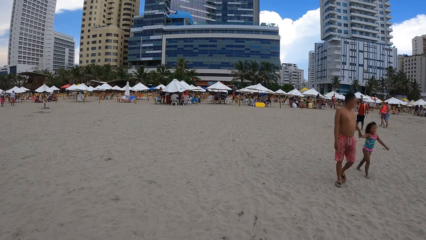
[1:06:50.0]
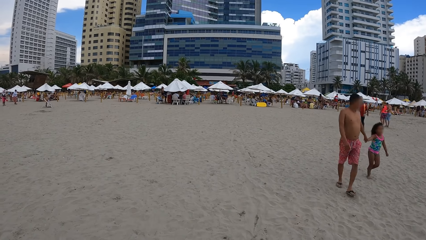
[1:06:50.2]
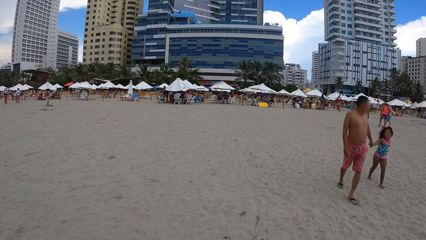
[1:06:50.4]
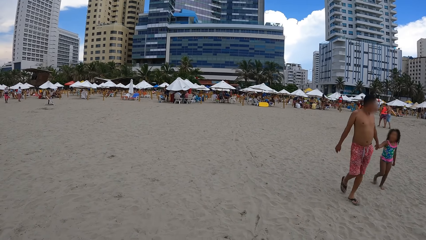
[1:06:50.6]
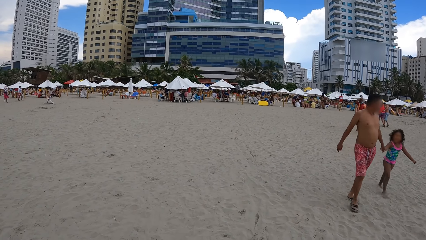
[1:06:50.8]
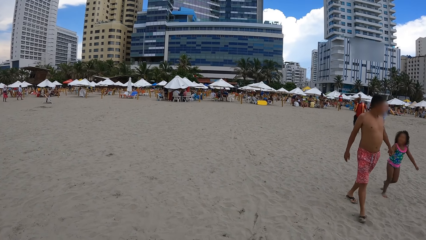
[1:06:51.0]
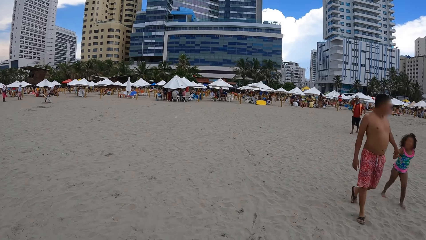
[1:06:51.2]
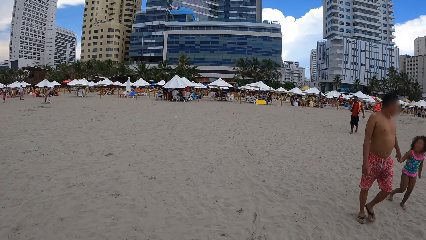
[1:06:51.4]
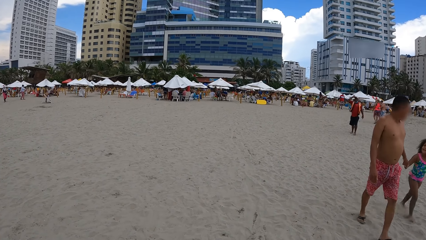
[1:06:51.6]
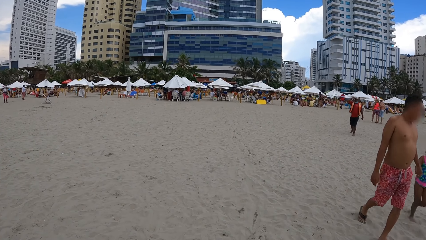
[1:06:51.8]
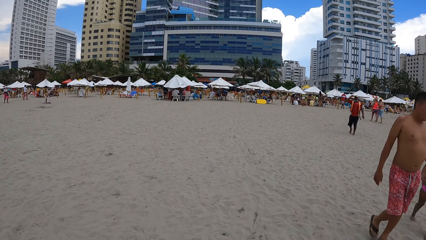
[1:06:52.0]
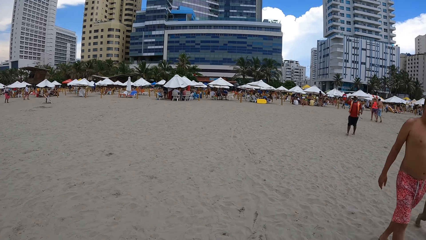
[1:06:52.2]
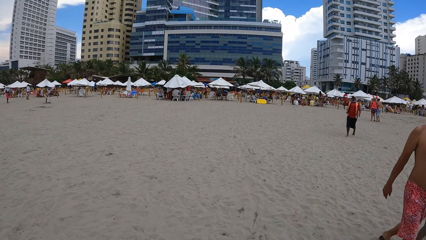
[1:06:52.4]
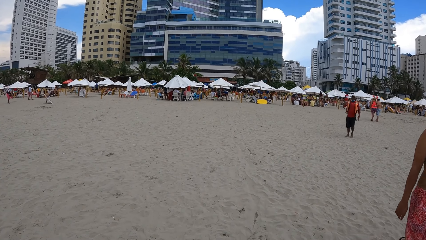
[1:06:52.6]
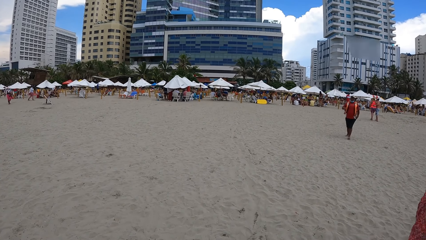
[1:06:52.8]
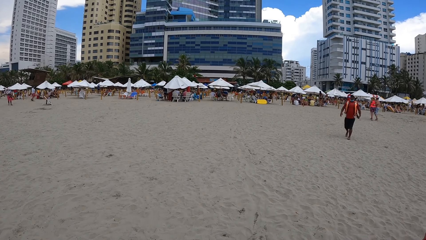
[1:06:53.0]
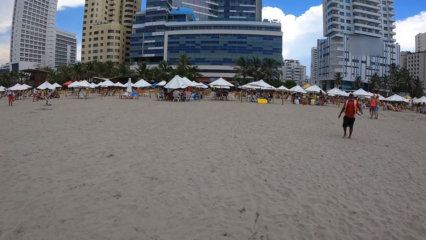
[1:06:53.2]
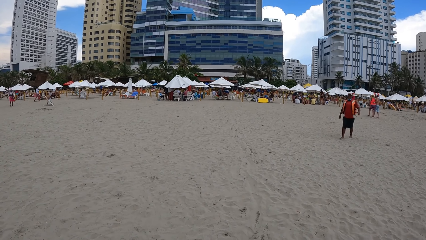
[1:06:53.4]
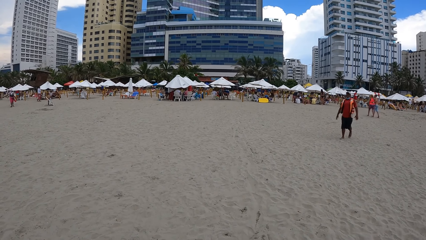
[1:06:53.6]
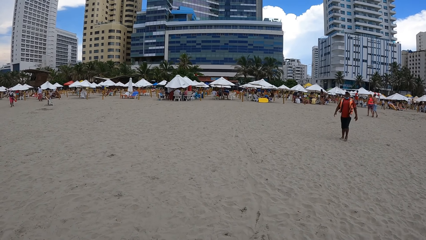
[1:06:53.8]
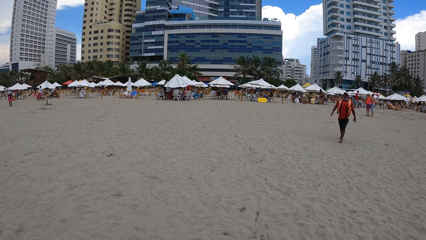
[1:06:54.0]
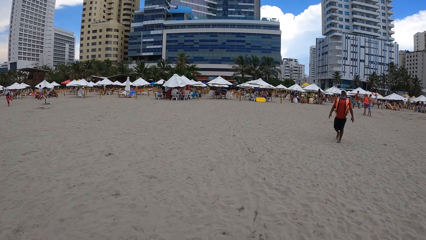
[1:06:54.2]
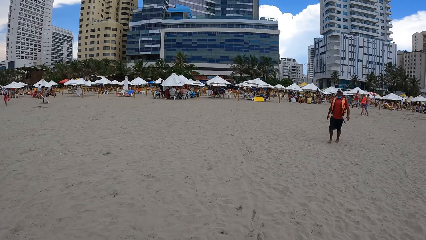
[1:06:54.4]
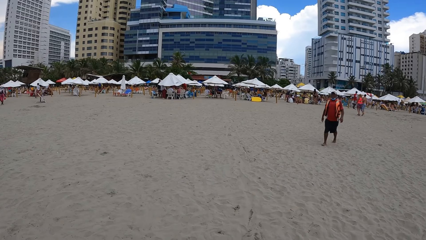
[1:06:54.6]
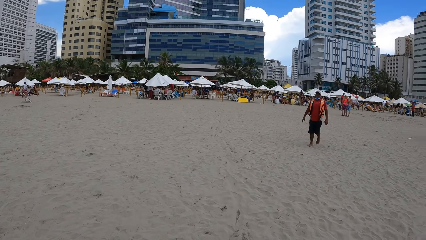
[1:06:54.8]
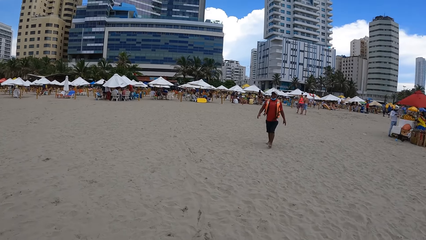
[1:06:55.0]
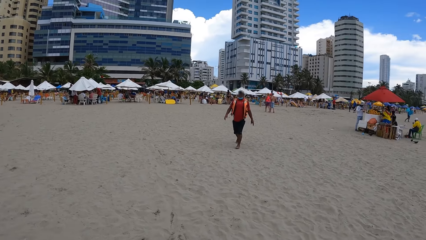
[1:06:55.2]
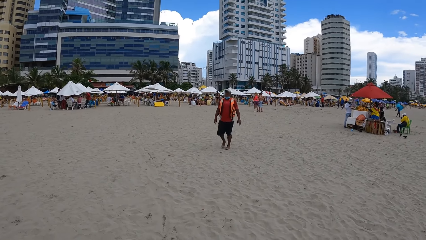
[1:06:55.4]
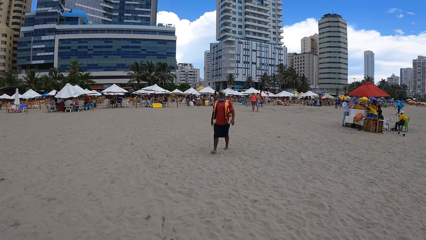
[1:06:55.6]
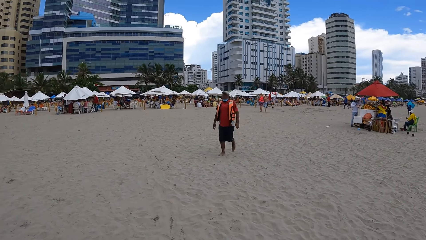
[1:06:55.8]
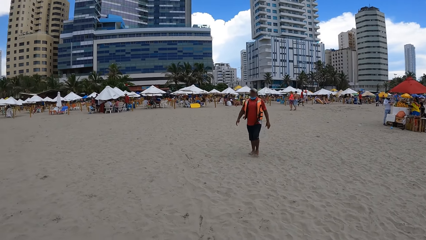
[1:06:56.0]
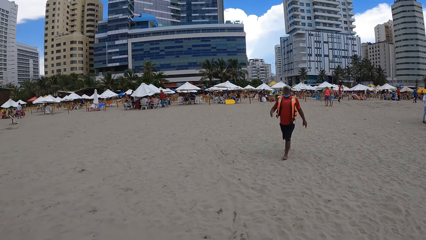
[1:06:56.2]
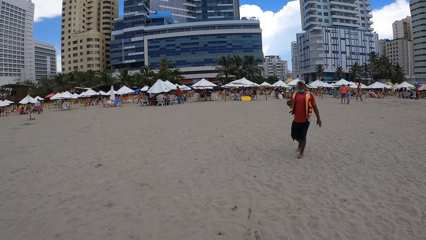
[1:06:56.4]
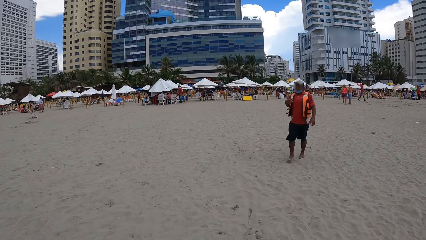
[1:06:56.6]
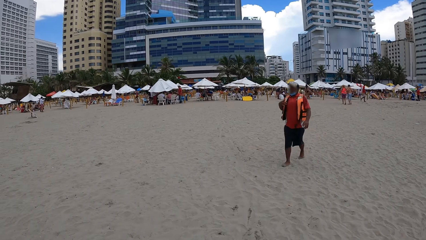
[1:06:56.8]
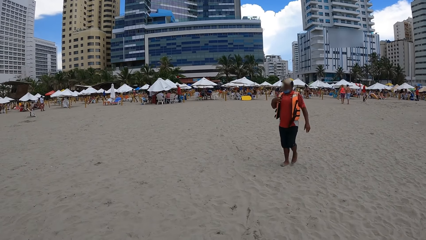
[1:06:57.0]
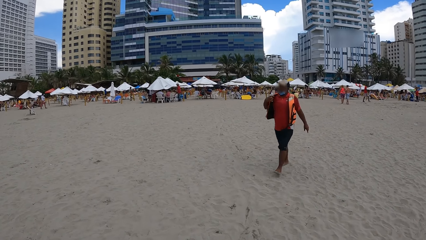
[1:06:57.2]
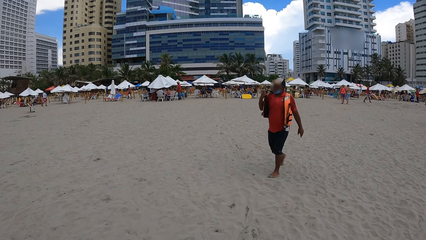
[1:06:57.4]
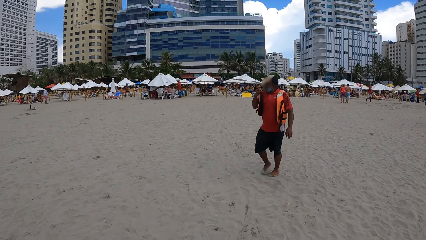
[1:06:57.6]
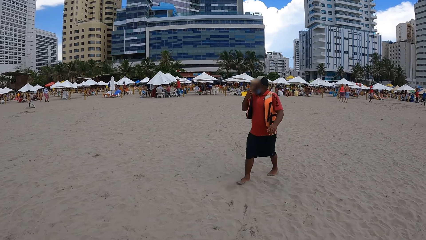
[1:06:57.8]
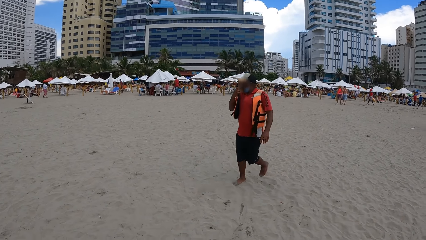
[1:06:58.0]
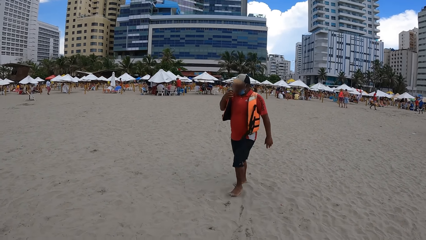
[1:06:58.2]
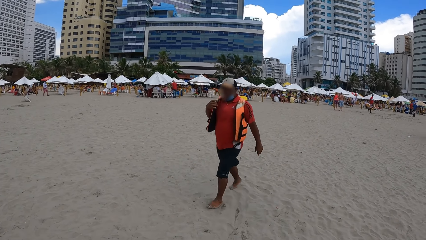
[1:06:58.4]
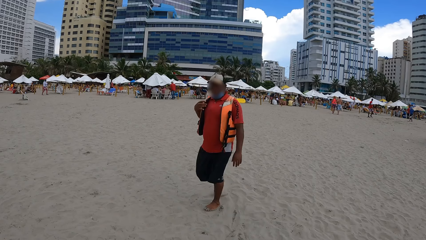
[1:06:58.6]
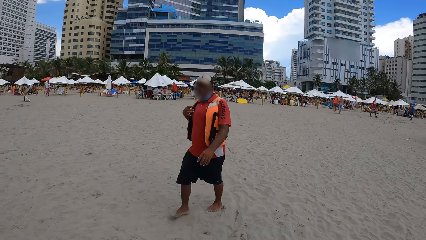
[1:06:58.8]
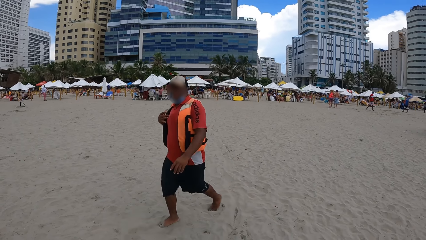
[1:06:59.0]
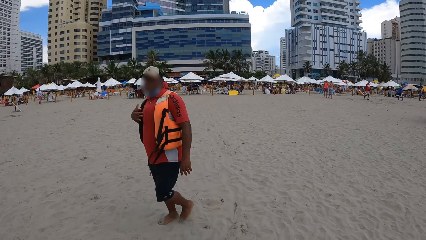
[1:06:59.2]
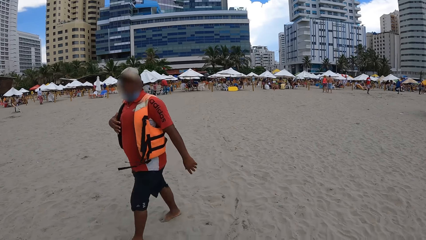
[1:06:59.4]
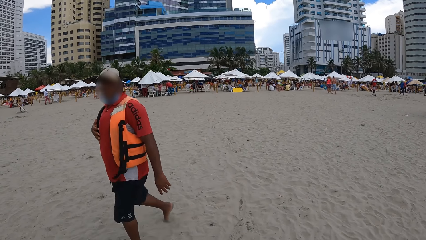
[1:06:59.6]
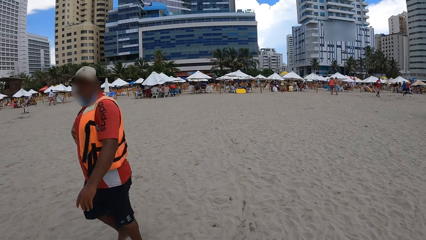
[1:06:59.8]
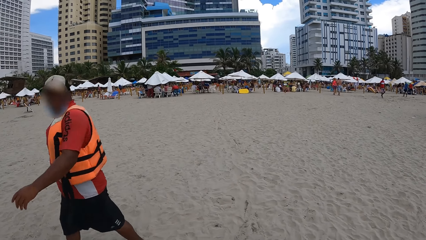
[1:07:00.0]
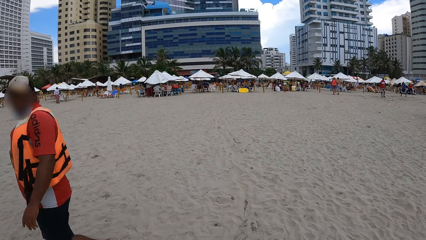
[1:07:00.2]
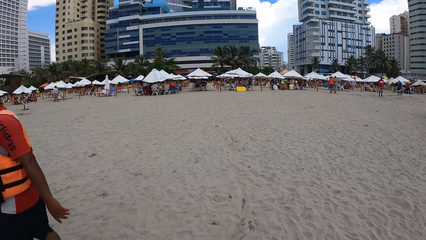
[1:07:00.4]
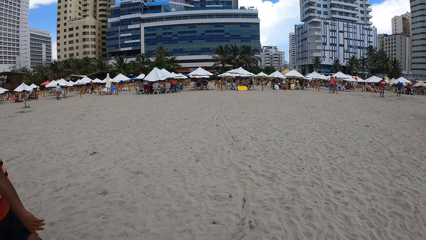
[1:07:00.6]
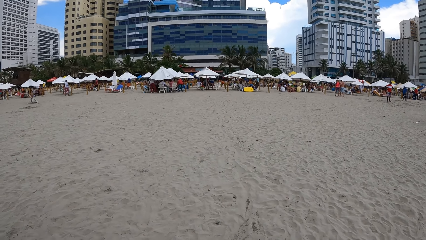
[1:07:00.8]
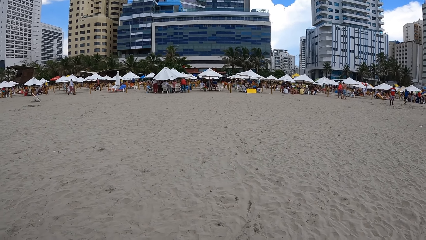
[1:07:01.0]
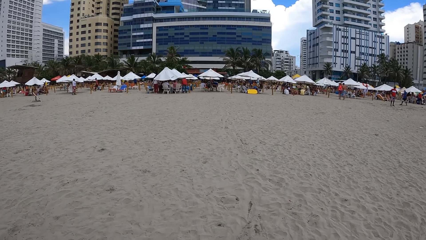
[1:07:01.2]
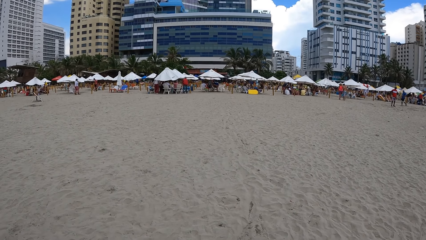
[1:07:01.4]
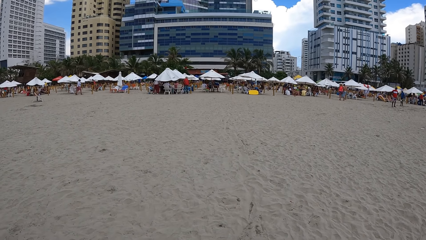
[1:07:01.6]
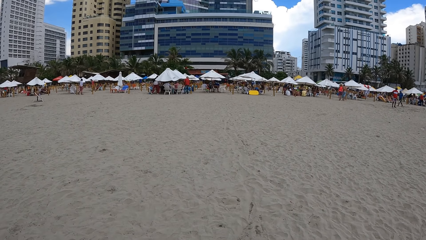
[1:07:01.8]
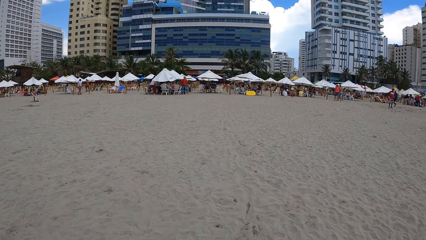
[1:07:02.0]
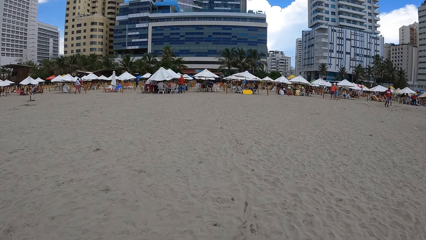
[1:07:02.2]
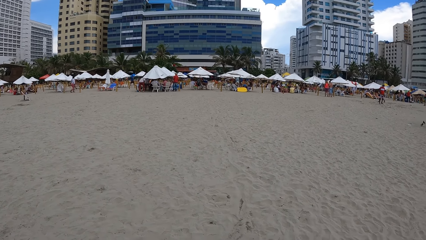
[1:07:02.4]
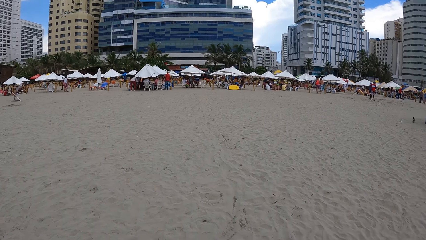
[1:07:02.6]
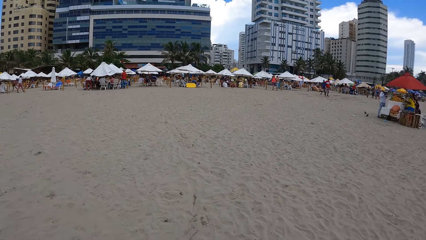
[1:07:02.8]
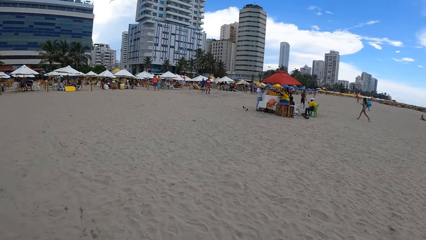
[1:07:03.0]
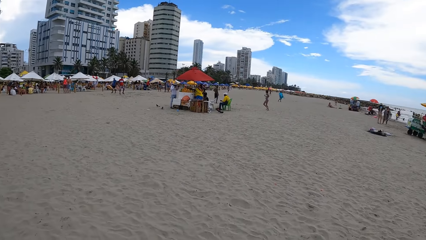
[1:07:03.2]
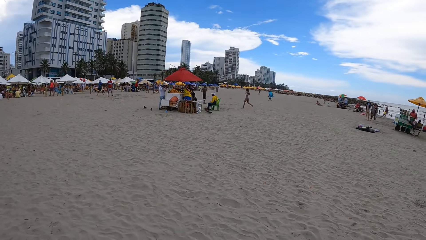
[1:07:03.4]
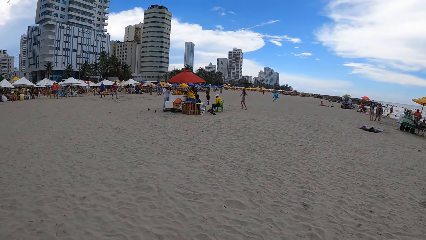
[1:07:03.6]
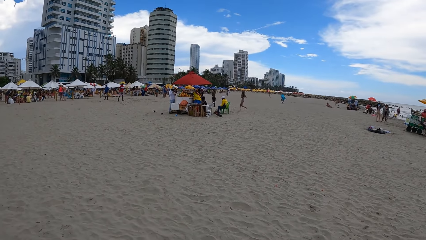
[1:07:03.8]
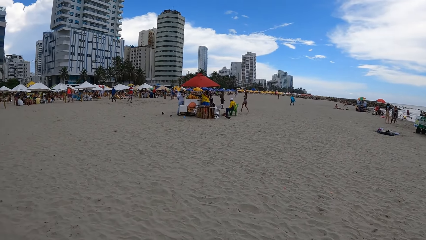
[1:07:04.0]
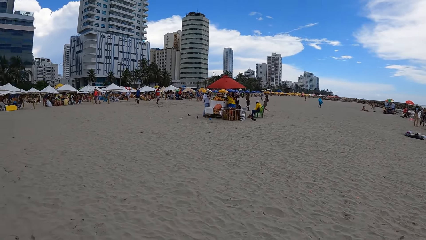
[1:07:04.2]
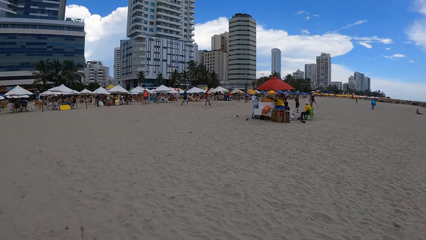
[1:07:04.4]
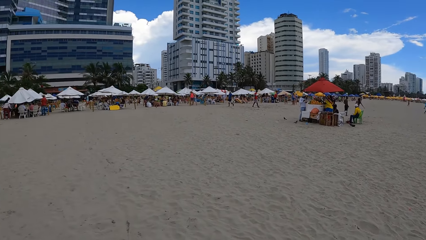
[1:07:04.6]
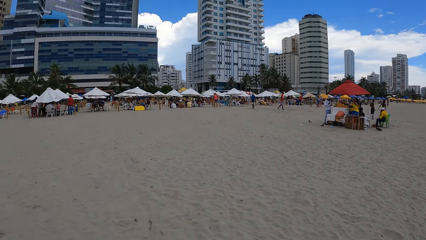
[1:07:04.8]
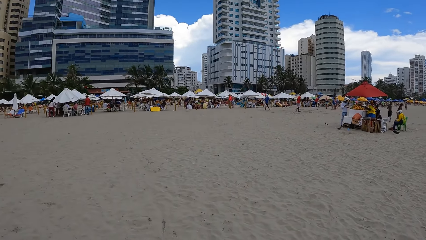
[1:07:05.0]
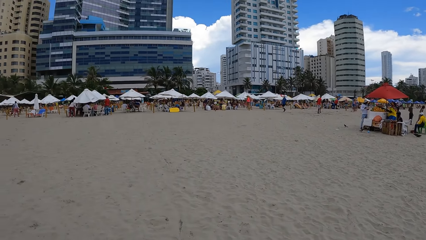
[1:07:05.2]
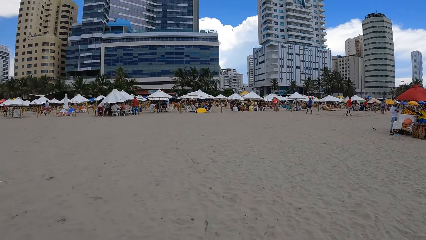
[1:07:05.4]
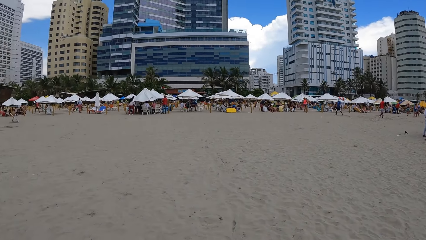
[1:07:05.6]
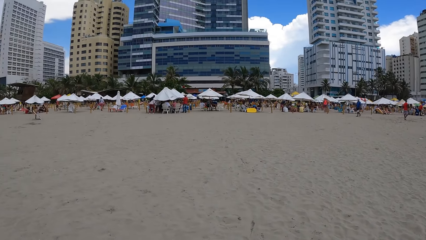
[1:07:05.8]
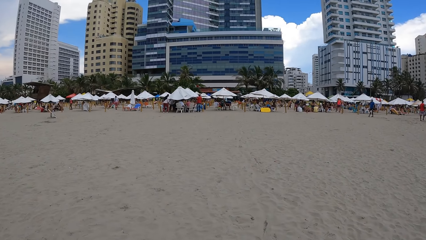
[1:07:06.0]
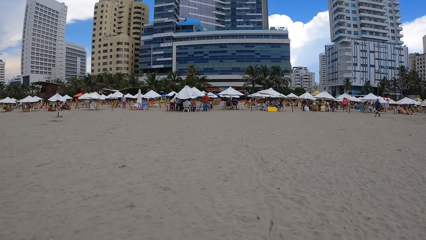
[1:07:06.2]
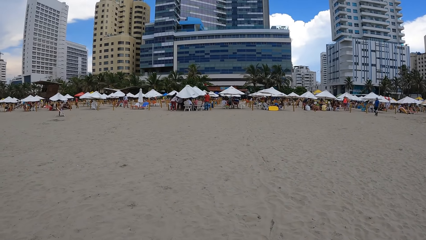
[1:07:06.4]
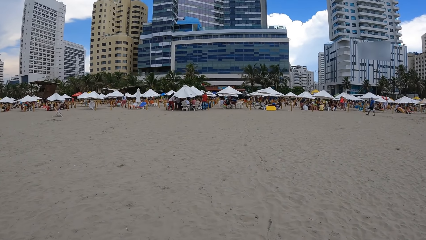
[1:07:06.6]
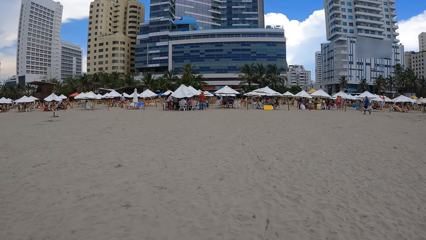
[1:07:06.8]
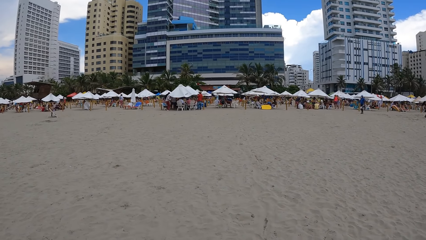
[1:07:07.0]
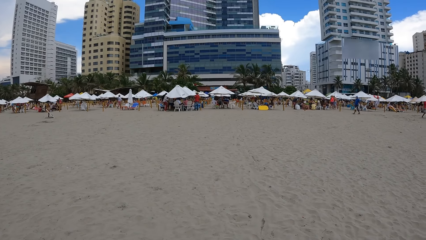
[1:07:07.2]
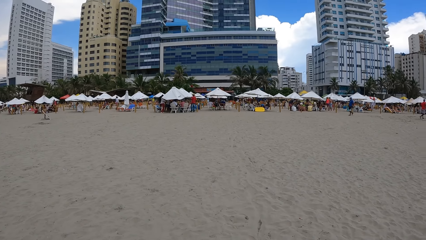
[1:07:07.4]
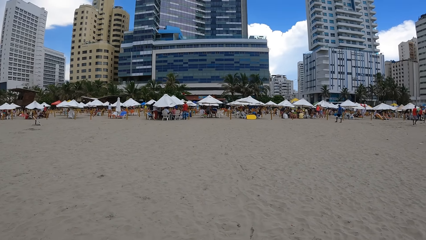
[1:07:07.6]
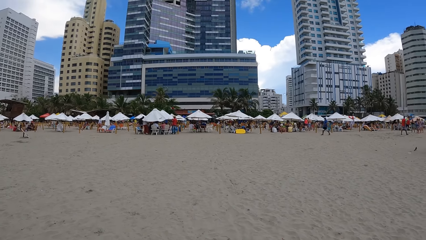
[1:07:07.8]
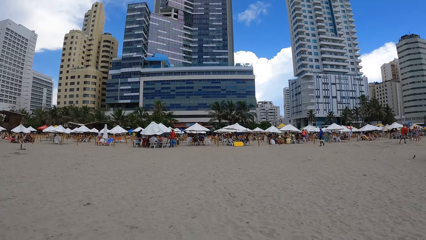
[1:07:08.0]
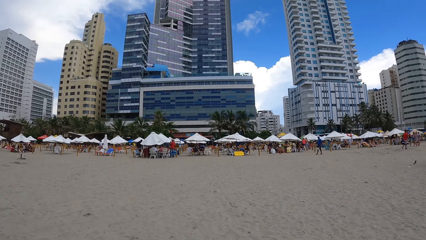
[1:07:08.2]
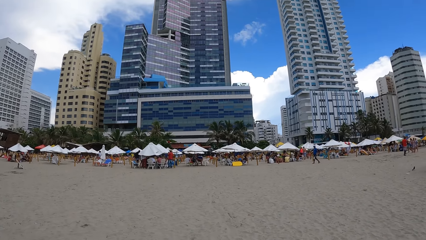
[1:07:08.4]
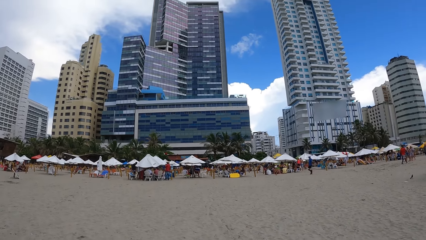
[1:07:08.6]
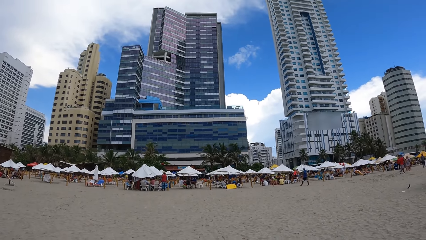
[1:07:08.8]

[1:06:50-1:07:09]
The camera wearer looks forward. They look right. They look forward. They look left.
